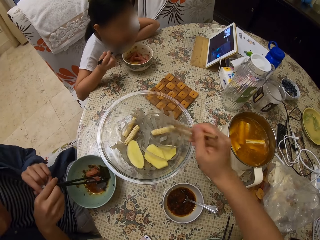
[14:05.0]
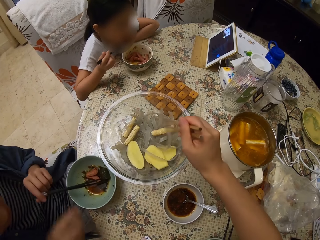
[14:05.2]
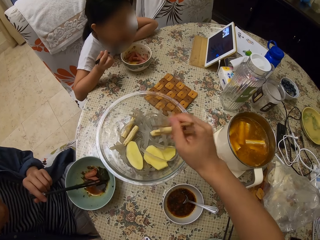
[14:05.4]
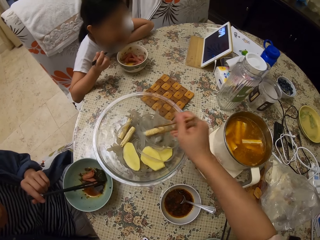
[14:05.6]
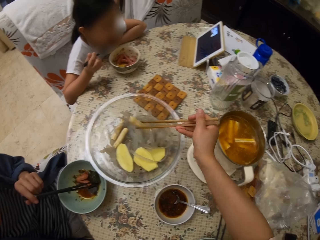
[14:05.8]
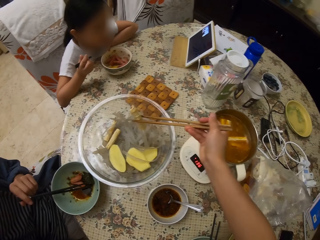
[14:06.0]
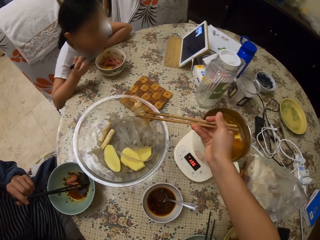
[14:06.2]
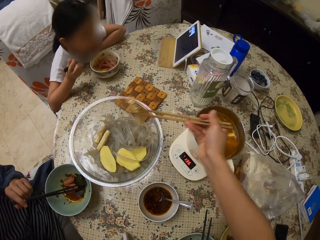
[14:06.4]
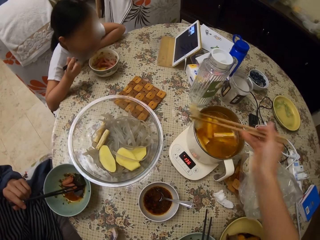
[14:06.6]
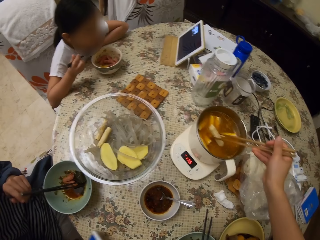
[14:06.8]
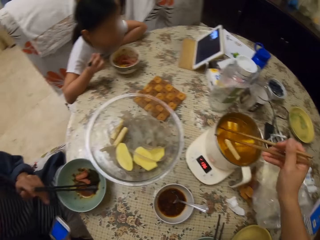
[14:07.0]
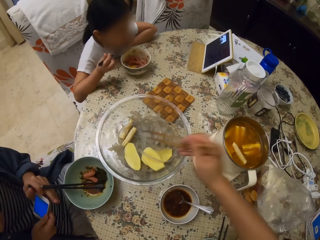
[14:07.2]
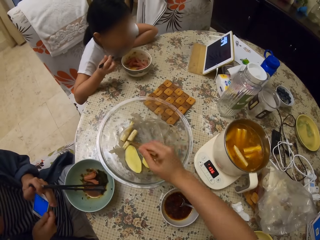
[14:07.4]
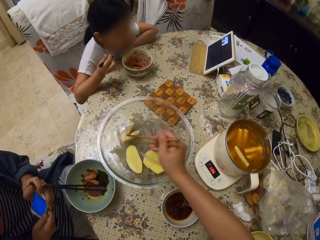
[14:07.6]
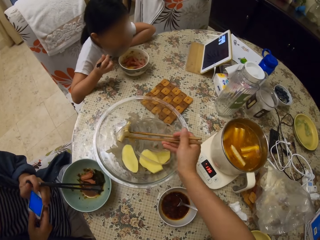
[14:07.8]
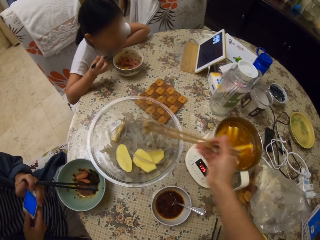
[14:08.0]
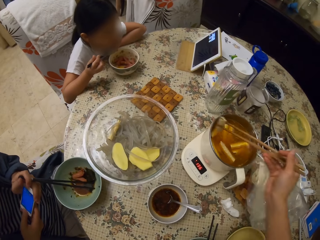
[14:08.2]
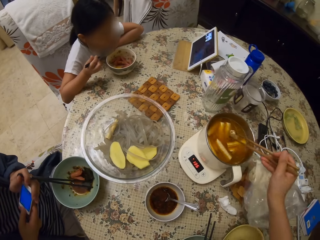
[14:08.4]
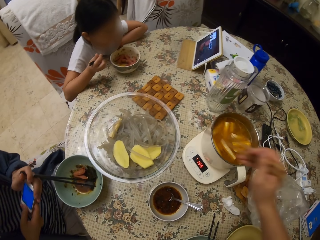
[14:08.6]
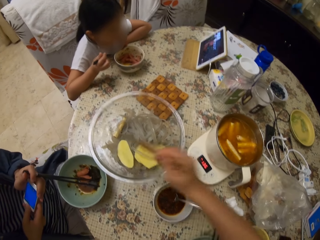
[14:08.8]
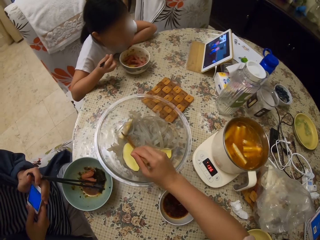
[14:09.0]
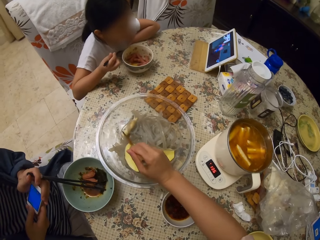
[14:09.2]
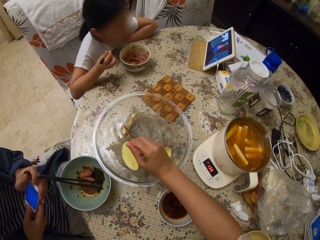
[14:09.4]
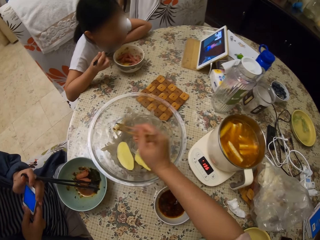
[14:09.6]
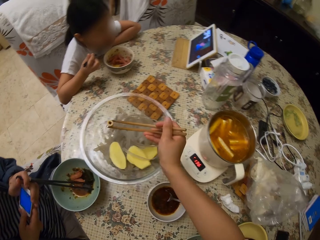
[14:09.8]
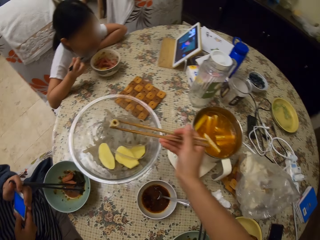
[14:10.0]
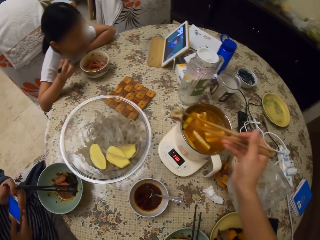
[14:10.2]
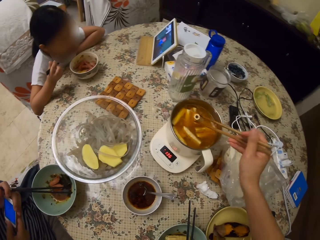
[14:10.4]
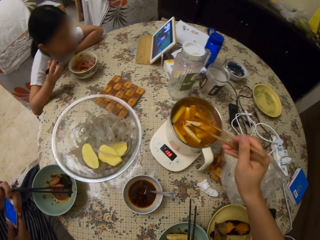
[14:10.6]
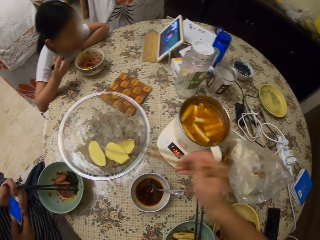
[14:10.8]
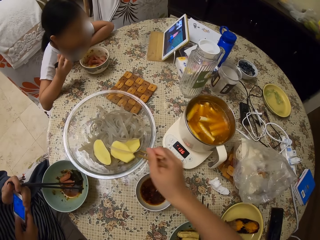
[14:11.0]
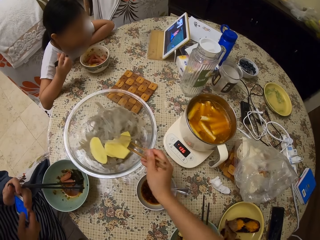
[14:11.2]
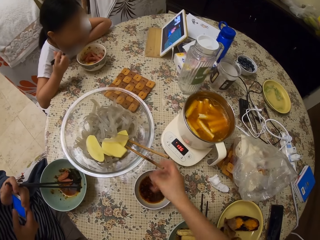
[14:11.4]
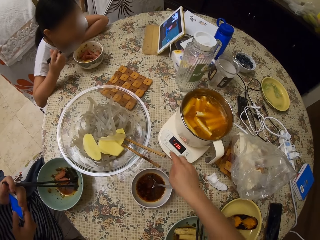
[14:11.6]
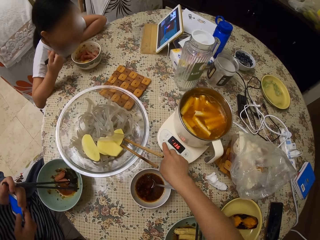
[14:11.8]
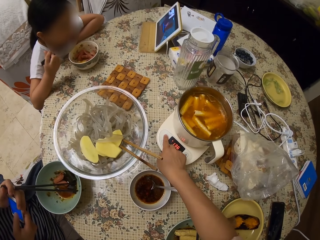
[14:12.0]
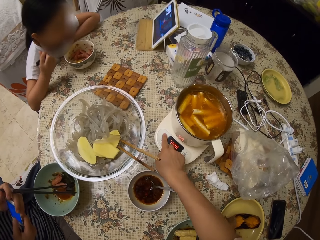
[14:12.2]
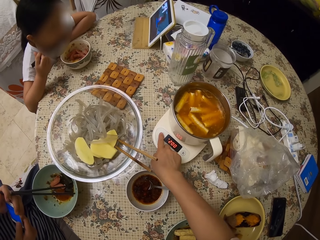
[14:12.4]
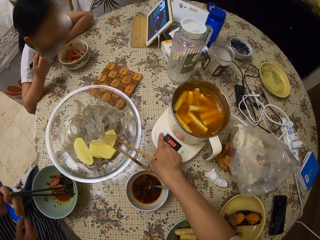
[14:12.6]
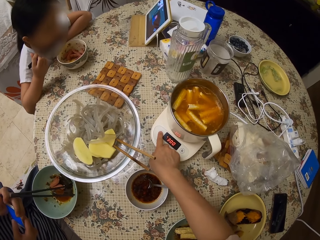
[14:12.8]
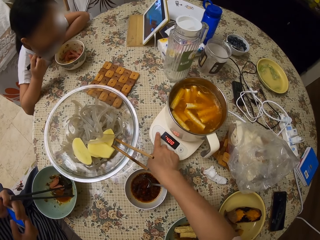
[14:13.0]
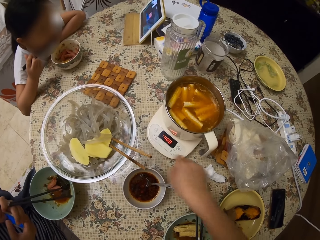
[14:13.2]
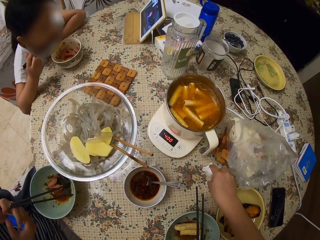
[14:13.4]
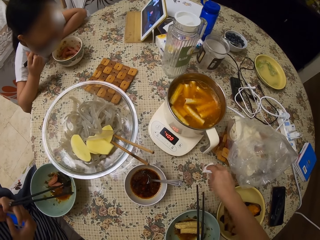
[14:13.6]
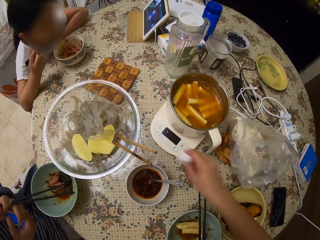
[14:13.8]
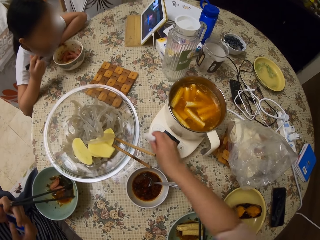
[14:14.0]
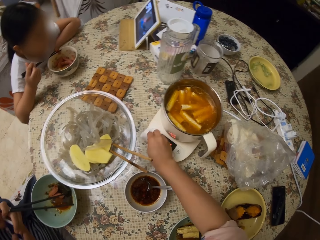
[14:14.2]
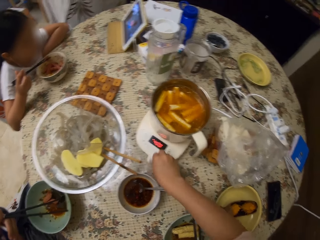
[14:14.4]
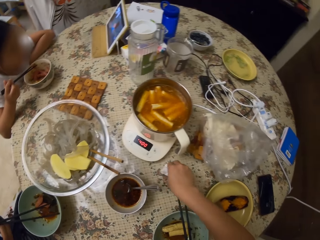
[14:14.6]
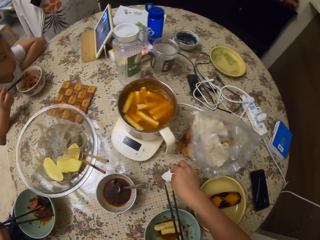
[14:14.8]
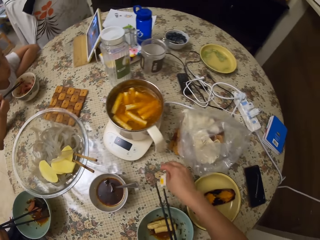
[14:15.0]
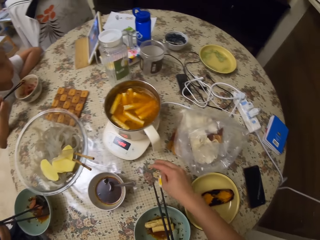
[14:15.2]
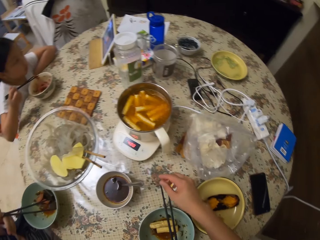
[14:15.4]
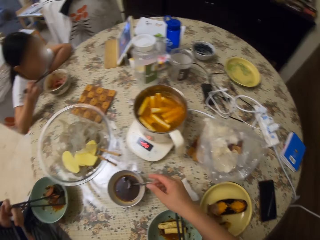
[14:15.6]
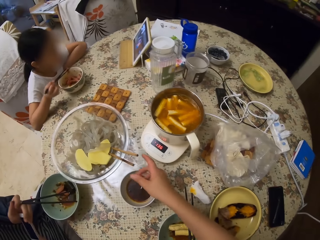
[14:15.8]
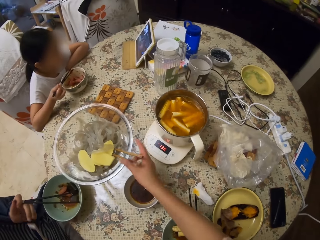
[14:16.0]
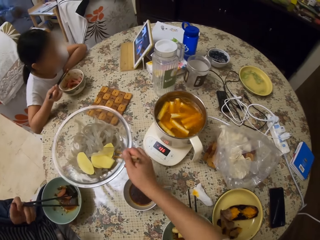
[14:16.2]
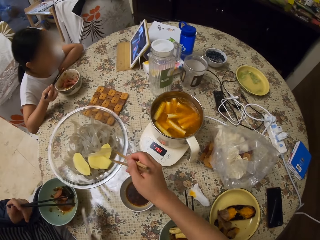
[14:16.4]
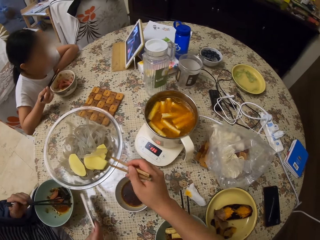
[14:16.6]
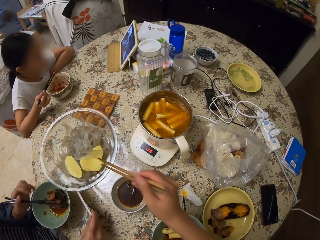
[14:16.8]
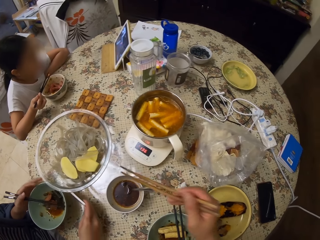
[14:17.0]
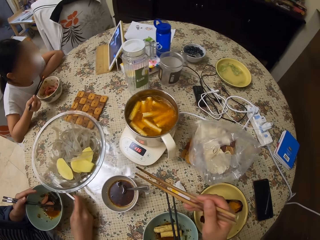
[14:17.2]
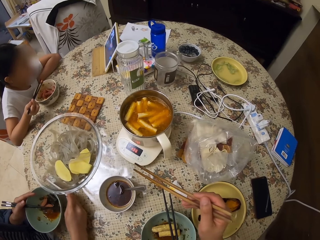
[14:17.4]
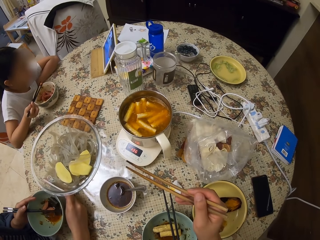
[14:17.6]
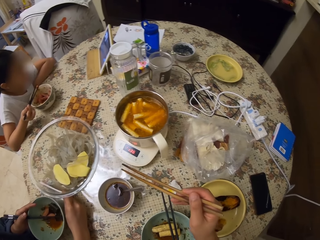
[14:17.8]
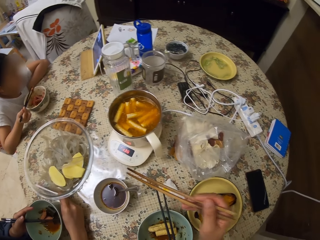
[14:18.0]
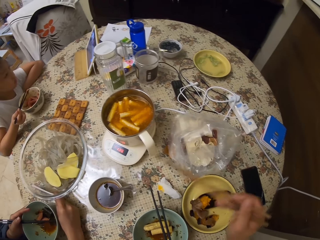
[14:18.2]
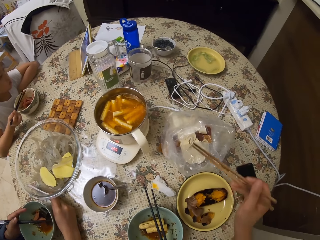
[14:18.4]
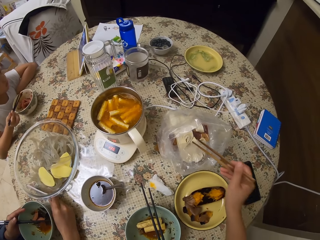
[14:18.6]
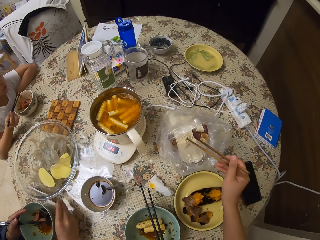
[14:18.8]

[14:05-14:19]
A woman picks chopsticks with the other hand. She picks a mobile phone on the table. The camera wearer puts something in a pot with the chopsticks. They pick something in a bowl with the chopsticks. The woman holds the mobile phone. The camera wearer puts something in the pot with the chopsticks. They pick something in the bowl with the chopsticks. They put something in the pot with the chopsticks. They put the chopsticks in the bowl. The woman operates the mobile phone. The camera wearer presses the cooker. They adjust the heater. They pick a serviette on the table. They wipe the cooker with the serviette. They put the serviette on the table. They pick the chopsticks. The woman puts the mobile phone on the table. The camera wearer looks around.

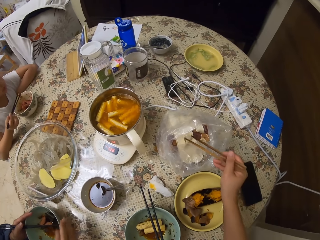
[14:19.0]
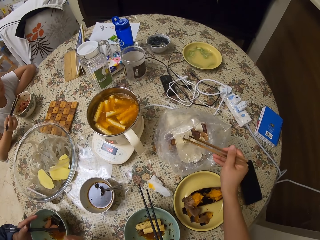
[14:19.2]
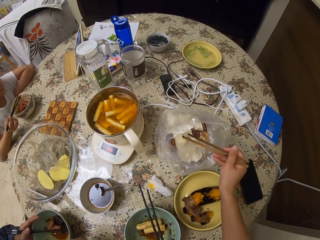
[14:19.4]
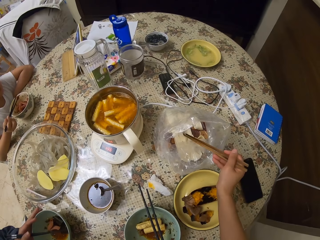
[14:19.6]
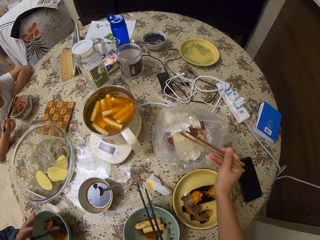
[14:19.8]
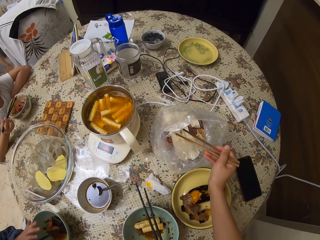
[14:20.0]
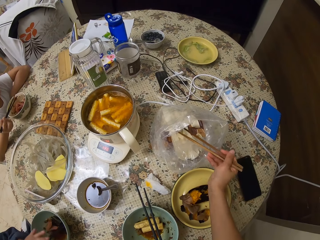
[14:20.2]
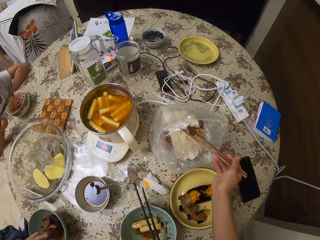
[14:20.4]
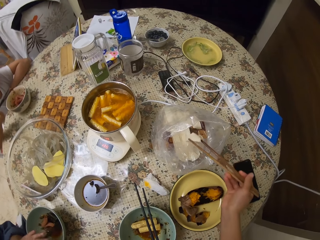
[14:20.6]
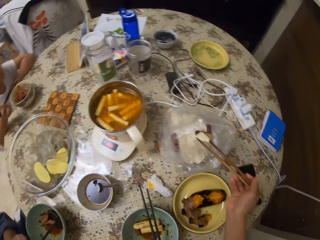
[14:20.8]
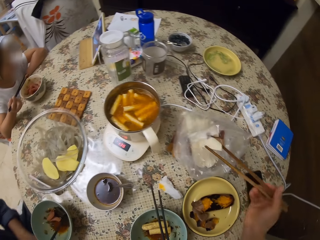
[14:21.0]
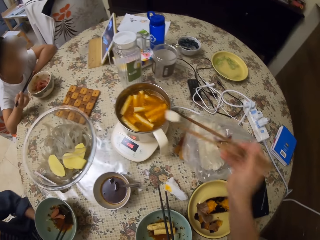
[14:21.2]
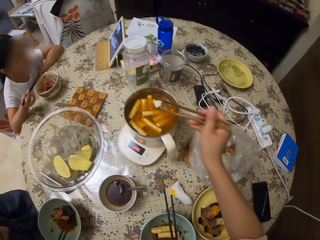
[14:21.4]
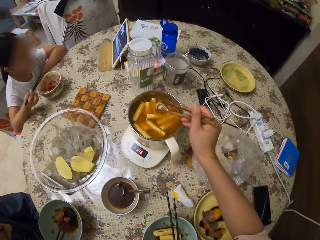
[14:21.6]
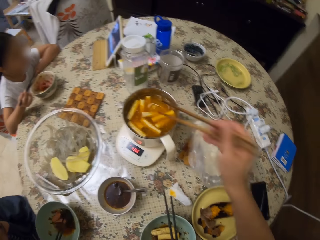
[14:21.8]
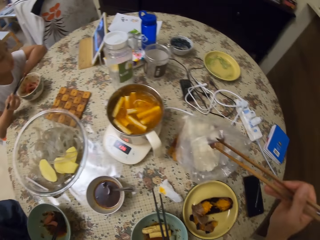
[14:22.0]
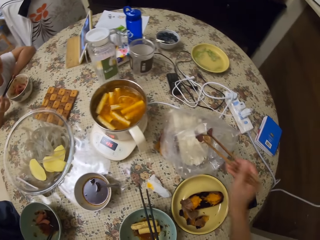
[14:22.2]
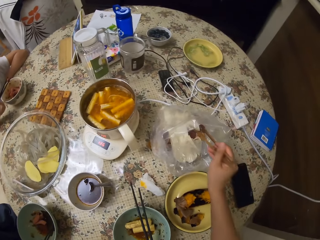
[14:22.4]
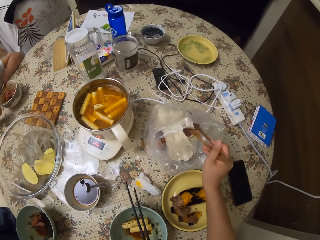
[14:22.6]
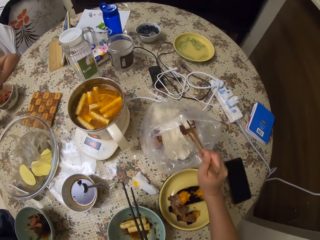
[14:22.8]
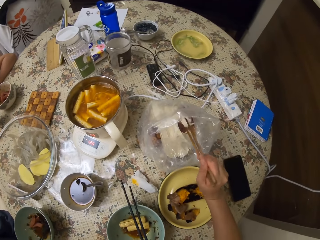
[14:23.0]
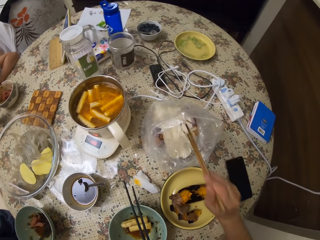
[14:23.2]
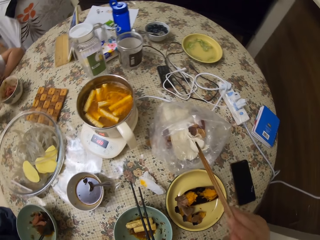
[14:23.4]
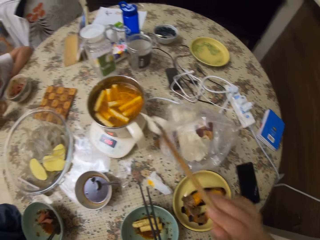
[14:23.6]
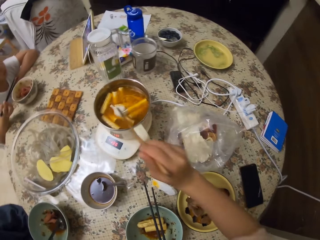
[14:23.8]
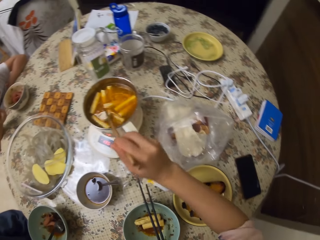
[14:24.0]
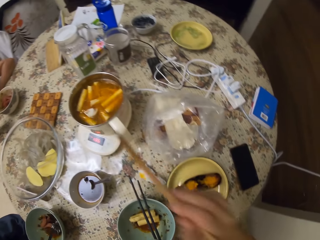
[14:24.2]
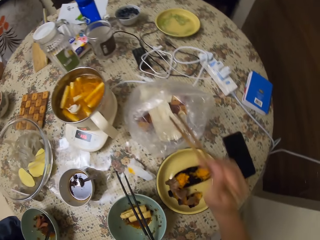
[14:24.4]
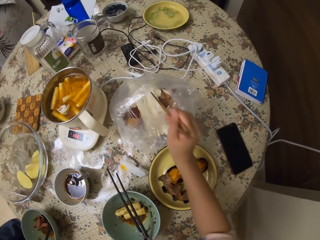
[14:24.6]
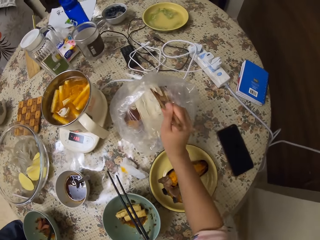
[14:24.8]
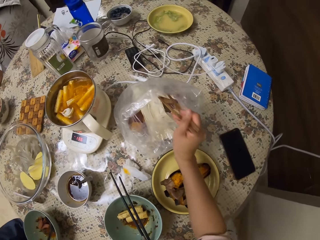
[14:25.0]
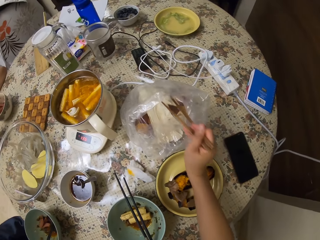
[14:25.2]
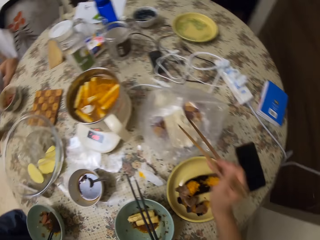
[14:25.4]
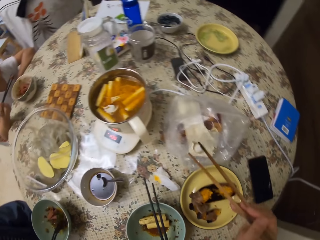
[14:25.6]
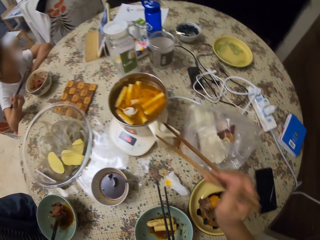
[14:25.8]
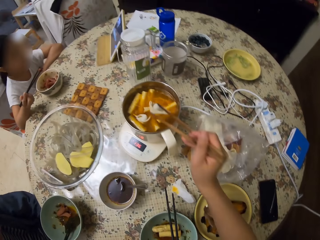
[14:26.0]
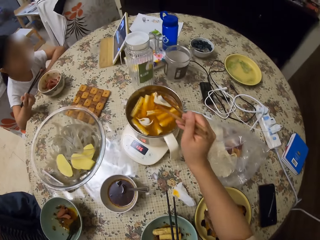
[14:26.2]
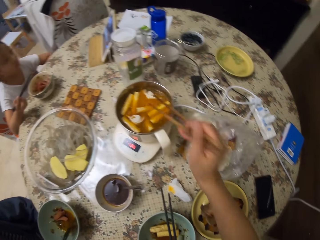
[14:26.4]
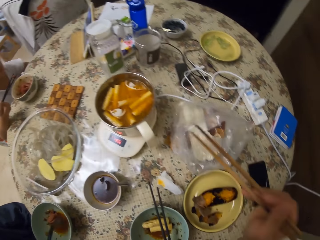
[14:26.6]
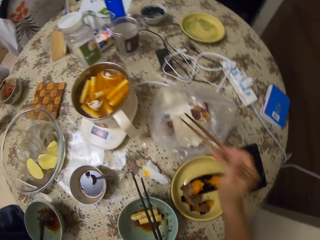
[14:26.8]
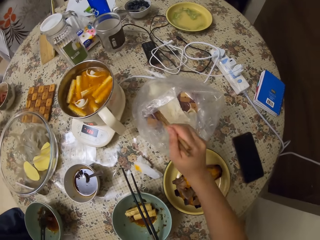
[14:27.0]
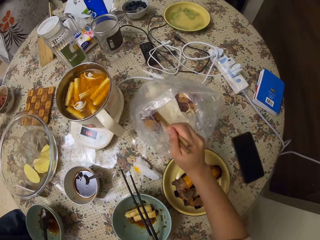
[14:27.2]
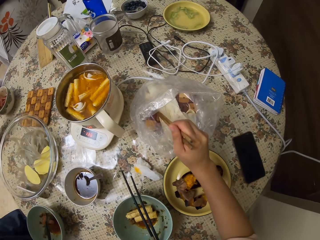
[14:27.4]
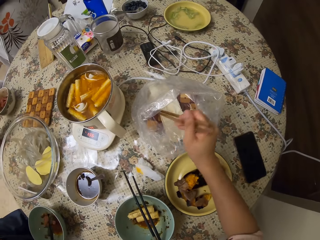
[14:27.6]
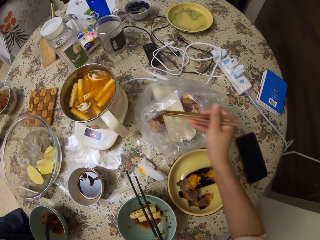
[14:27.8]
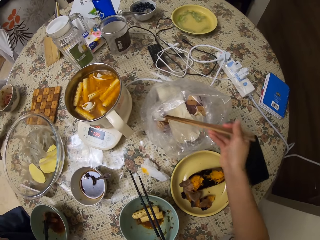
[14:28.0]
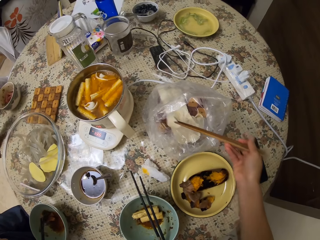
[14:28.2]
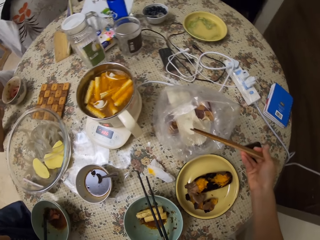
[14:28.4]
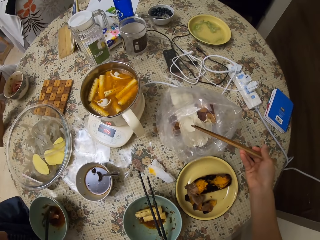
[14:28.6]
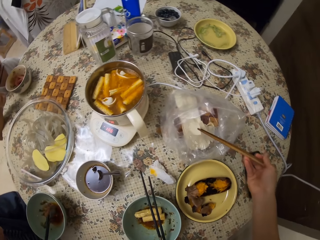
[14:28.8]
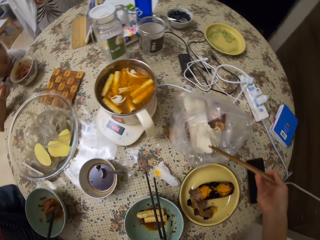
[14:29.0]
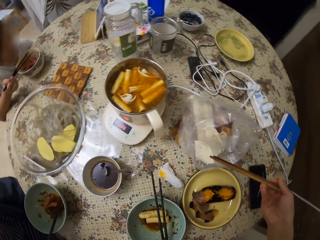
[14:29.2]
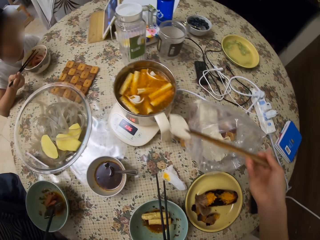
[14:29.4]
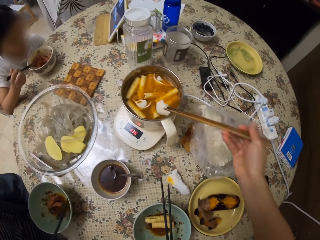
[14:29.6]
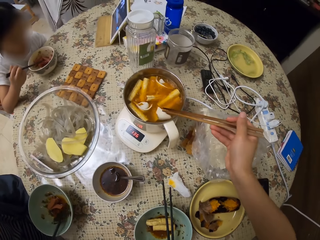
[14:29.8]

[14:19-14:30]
A woman moves a bowl on the table. The camera wearer picks something from the packet with chopsticks. The woman moves hand. The camera wearer puts something in a pot with the chopsticks. They pick something with the chopsticks. The woman stirs something in the bowl with the chopsticks. The camera wearer puts something in the pot with the chopsticks. They pick something with the chopsticks. A girl looks around. The camera wearer puts something in the pot with the chopsticks. They pick something with the chopsticks.
